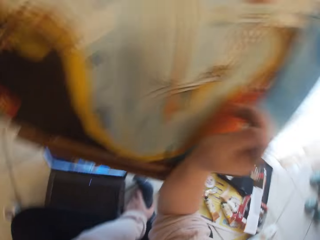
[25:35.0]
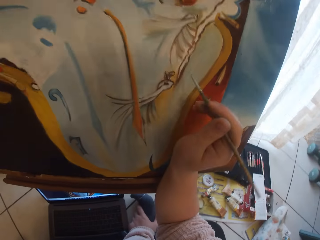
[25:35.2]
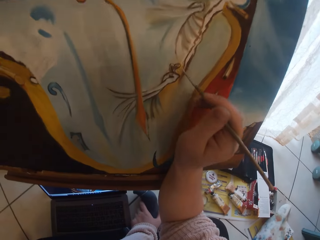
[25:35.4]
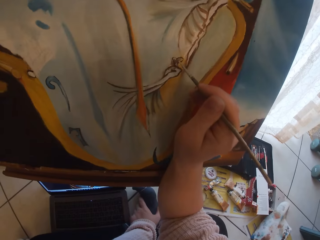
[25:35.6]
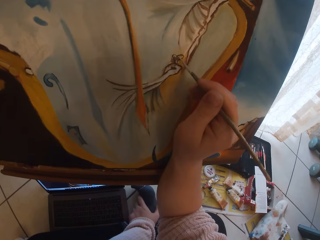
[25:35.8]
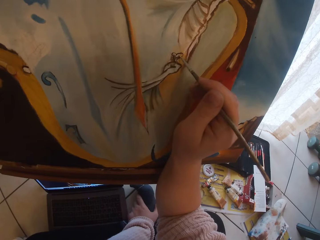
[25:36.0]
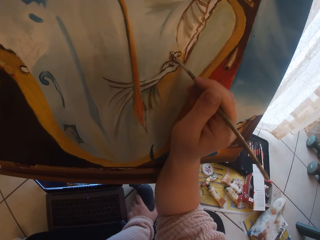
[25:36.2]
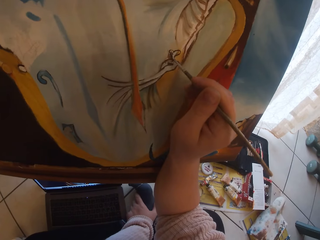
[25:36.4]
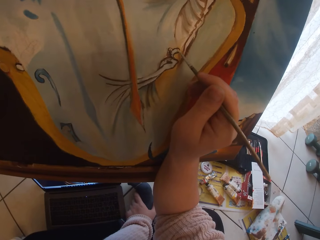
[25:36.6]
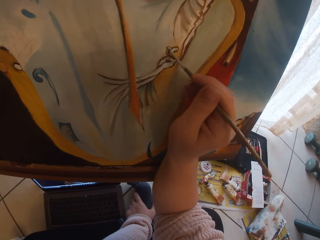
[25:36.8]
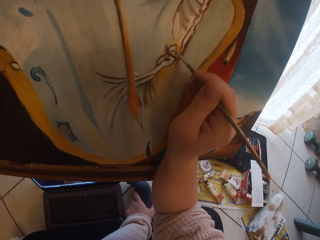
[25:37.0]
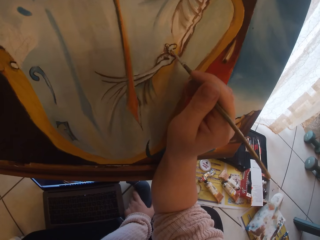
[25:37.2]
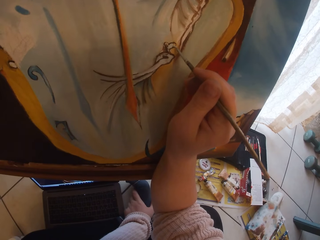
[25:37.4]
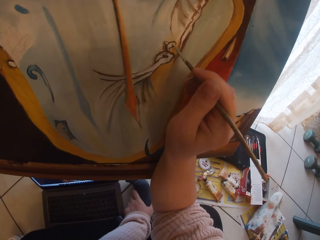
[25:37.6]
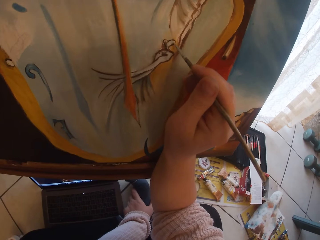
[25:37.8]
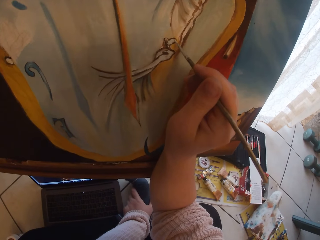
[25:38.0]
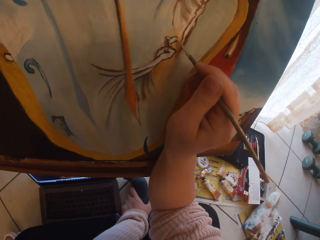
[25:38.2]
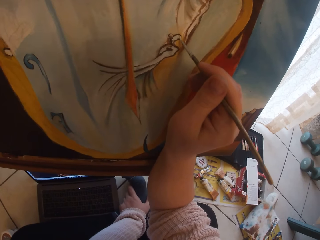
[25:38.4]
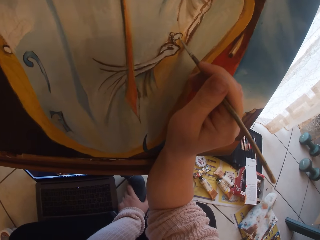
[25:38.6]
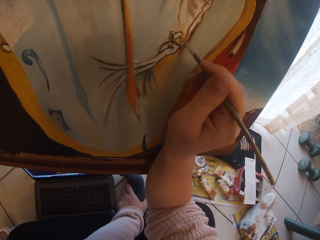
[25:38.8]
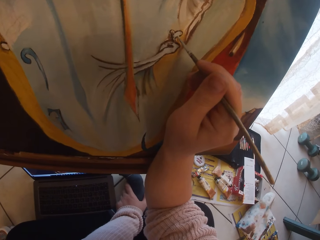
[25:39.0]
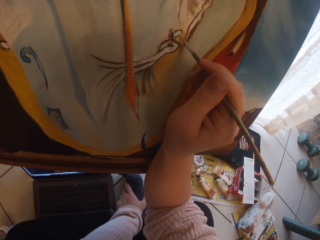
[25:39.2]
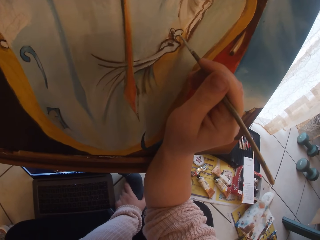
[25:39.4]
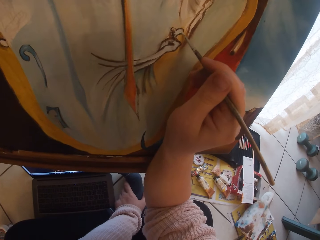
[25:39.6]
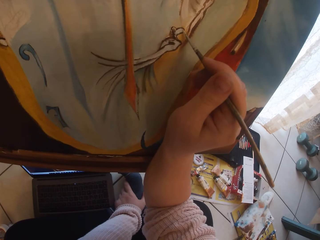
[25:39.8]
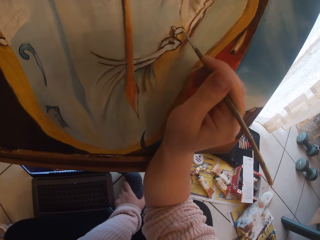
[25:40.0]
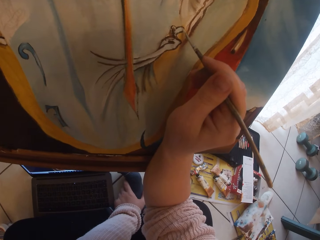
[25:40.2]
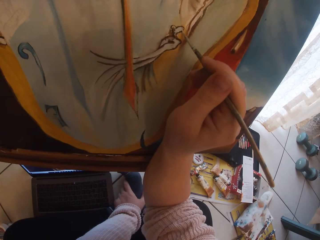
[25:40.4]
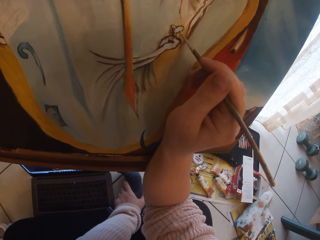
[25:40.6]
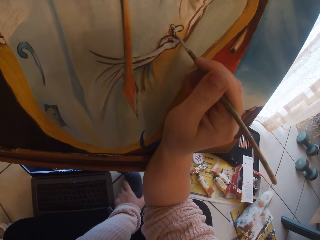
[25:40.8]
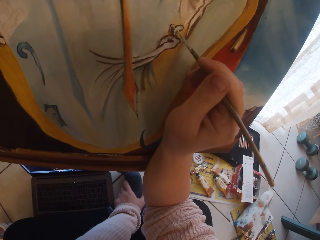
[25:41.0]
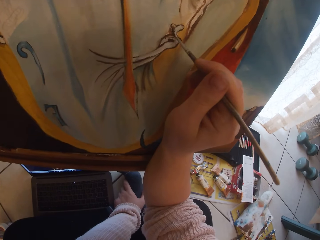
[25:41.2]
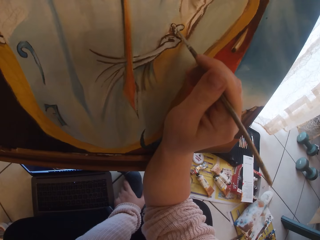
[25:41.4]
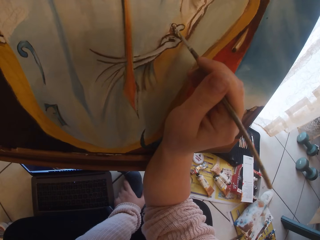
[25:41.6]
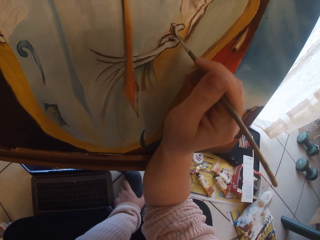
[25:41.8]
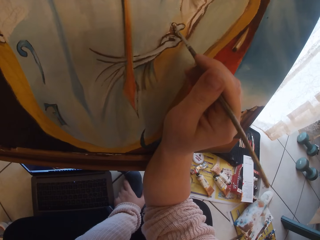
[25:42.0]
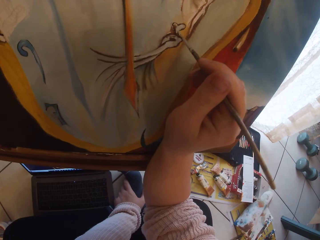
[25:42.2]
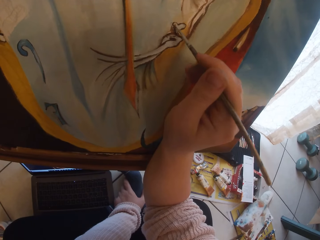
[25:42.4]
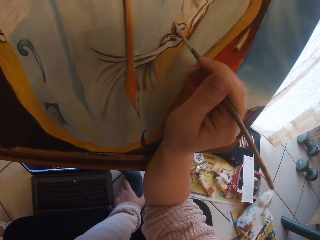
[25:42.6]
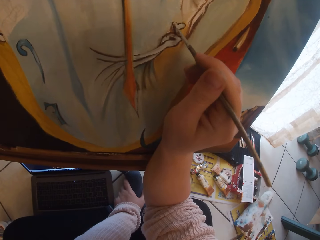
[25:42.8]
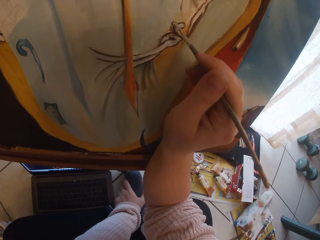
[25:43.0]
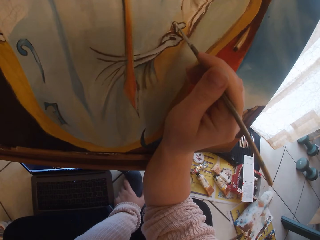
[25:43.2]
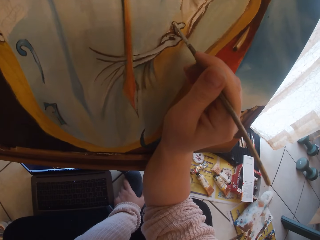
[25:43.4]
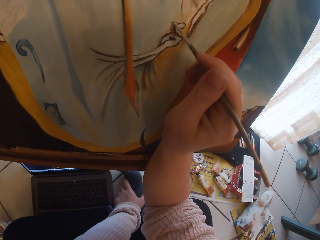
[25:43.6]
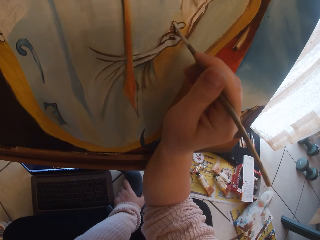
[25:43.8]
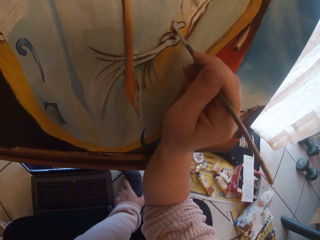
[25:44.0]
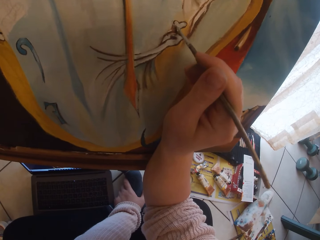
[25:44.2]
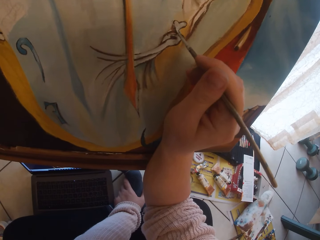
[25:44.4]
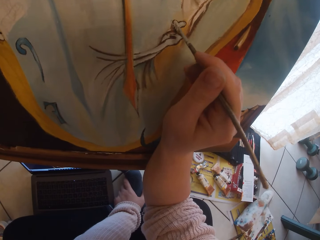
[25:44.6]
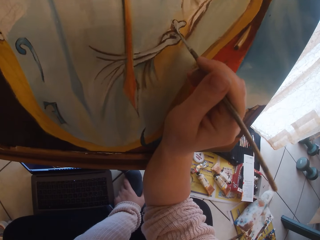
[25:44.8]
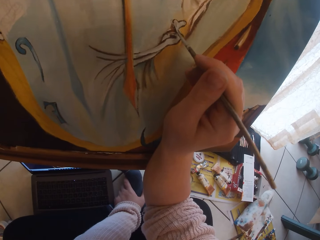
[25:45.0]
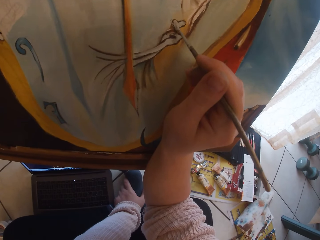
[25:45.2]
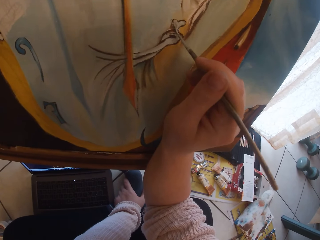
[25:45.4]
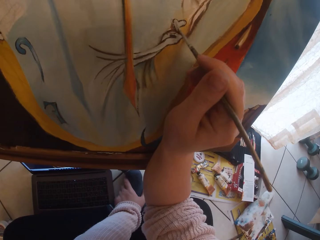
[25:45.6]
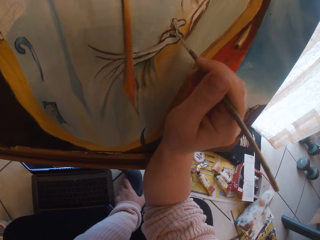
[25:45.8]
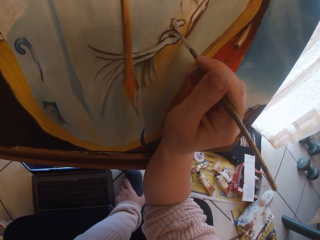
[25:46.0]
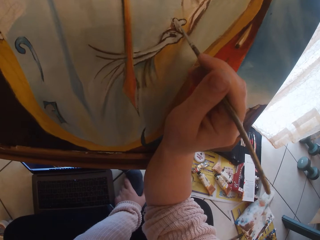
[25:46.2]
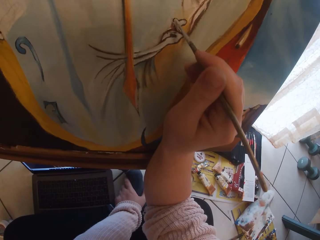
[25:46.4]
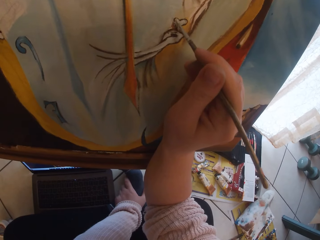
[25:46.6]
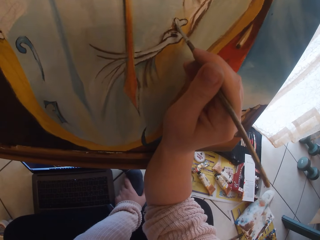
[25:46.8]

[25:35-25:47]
The camera wearer looks aside. She paints an image from a laptop on the ground on canvas using the paintbrush in her right hand.

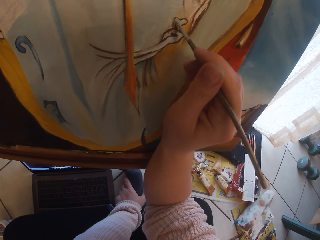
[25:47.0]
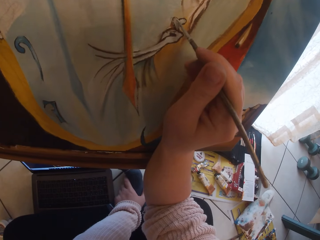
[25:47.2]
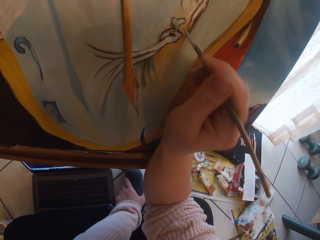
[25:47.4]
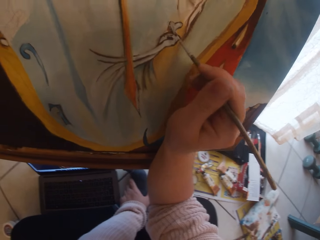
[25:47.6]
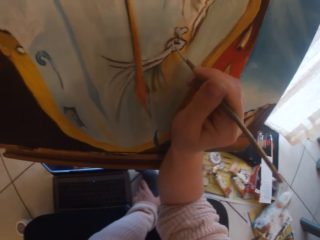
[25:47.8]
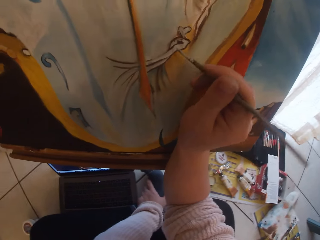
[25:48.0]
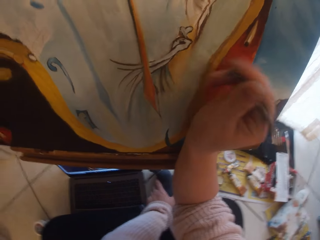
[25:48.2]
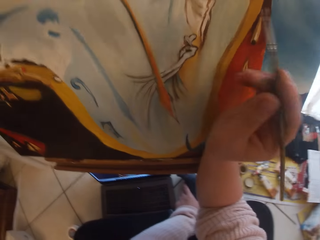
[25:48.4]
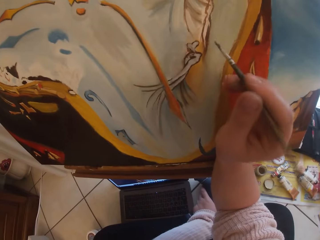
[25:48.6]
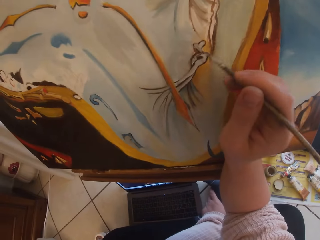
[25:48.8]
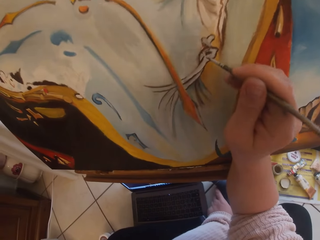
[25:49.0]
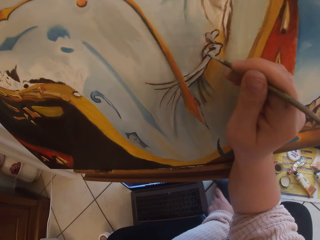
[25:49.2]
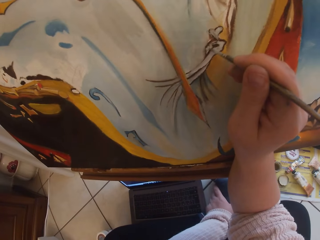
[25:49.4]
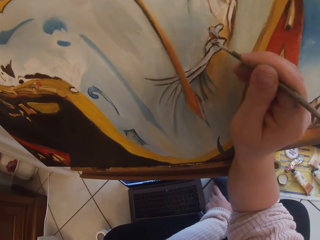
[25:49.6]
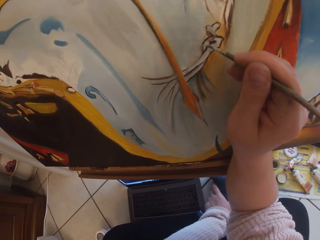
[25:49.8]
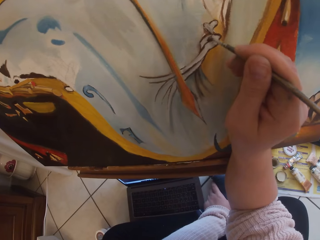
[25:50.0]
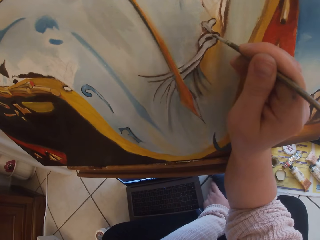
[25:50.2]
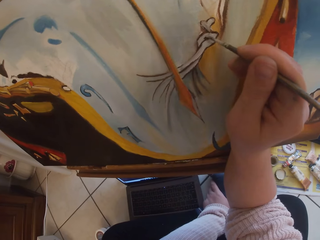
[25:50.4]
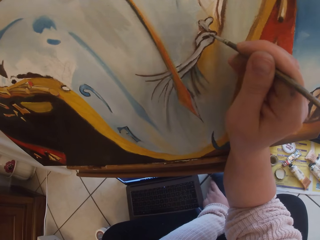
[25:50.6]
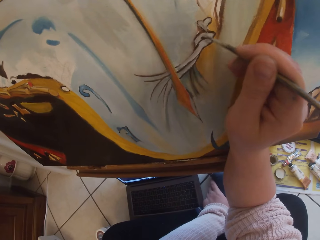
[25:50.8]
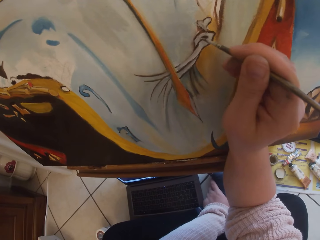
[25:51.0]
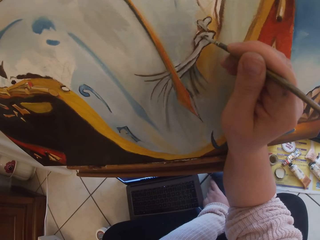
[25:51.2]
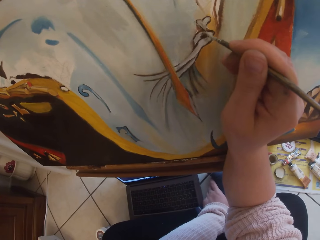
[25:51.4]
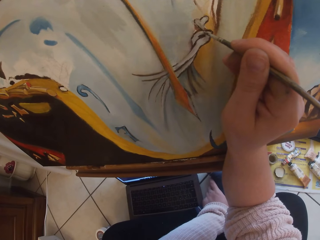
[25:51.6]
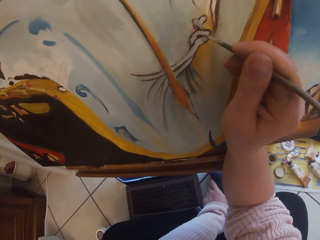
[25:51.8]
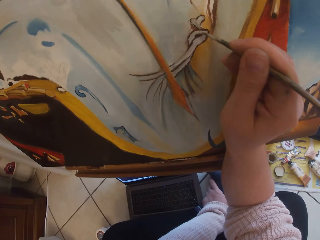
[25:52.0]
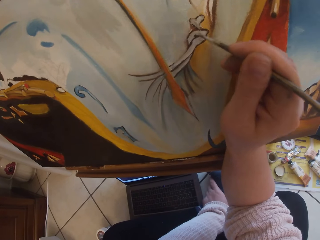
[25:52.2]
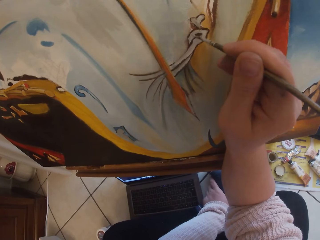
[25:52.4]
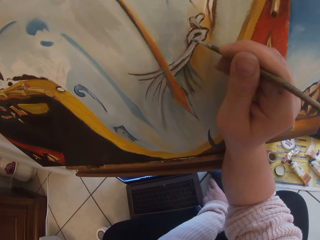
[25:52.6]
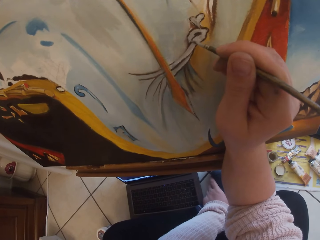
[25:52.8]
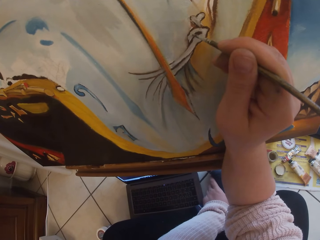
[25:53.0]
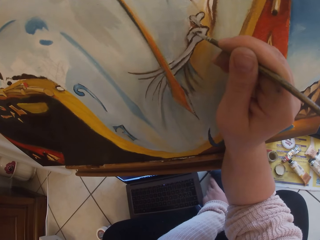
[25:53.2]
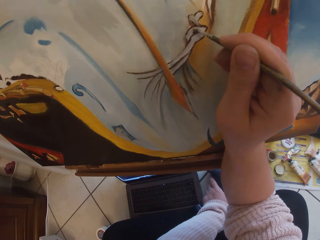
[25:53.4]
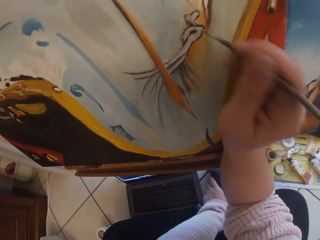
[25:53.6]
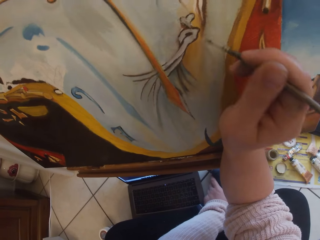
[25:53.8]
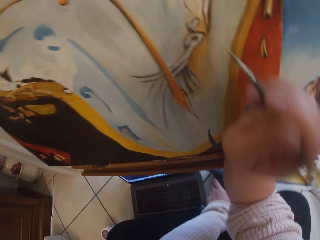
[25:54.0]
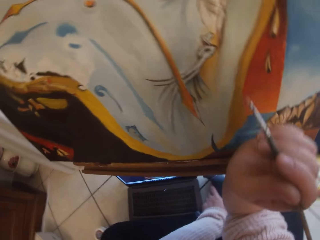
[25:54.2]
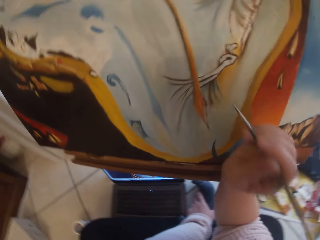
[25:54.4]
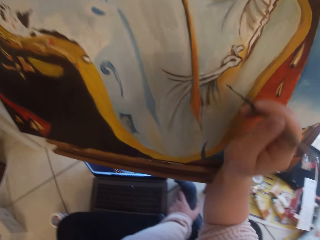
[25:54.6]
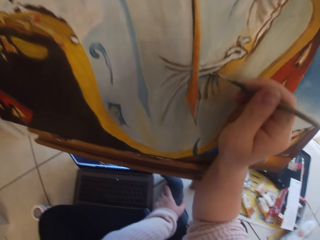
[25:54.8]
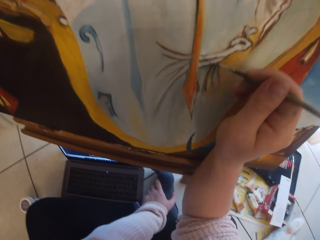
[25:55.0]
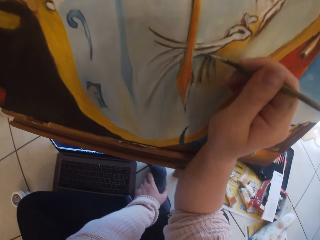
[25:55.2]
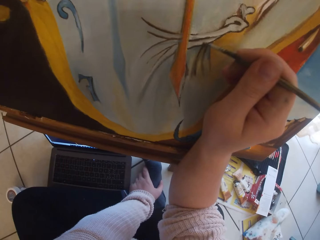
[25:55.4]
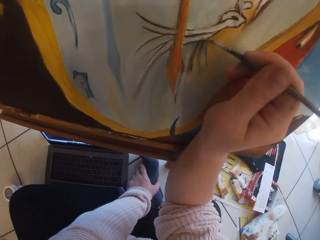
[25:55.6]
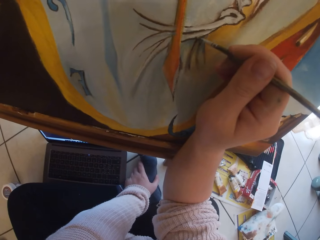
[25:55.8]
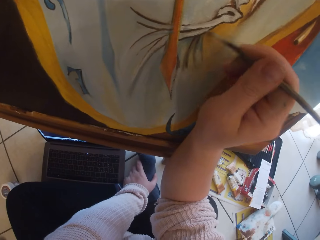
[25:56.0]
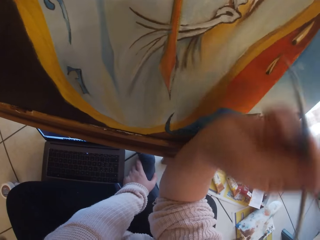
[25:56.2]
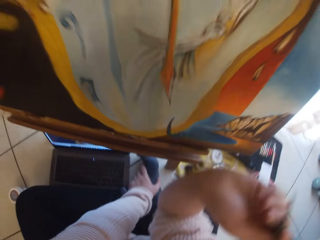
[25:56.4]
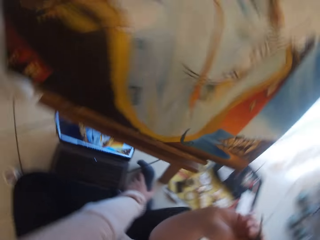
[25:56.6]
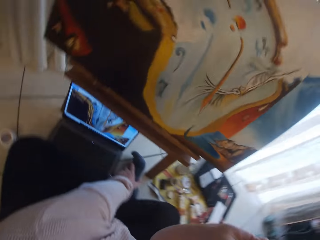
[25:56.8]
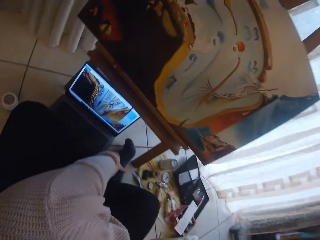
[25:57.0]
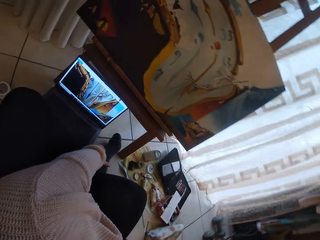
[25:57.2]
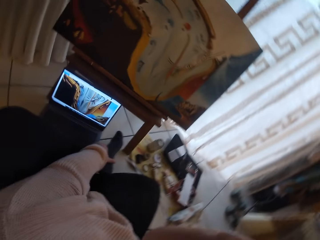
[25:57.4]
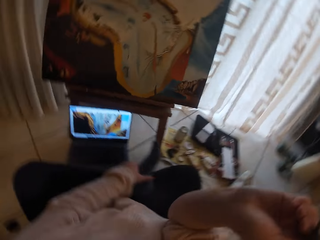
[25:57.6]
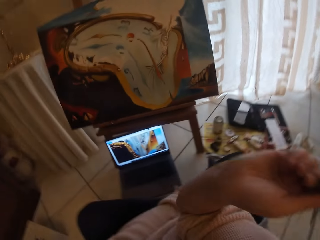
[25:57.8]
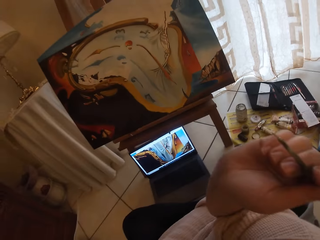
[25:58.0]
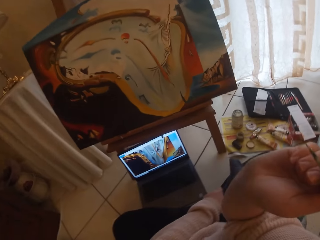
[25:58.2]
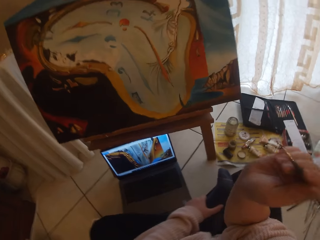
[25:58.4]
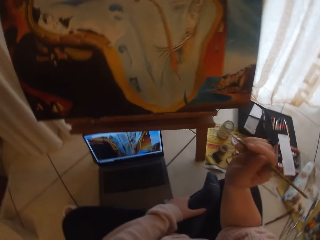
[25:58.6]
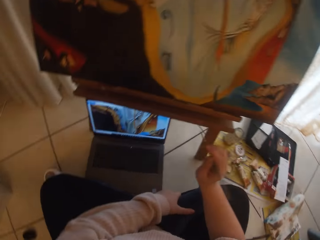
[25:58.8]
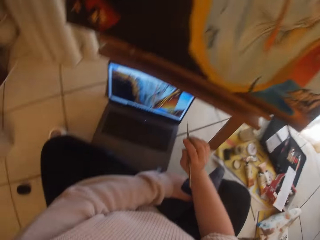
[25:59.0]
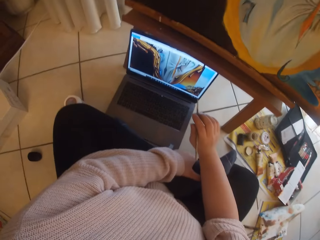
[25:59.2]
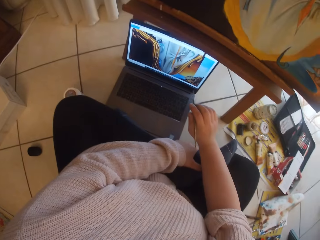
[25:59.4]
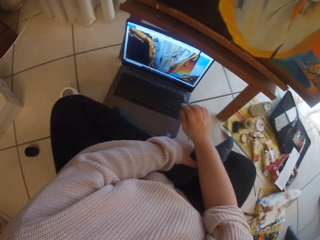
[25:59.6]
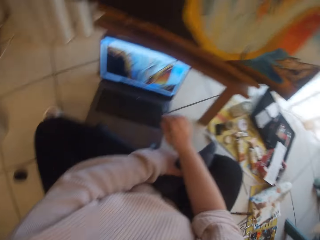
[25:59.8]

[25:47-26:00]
The camera wearer removes the brush from the painting. They paint the painting. They remove the brush from the painting.
